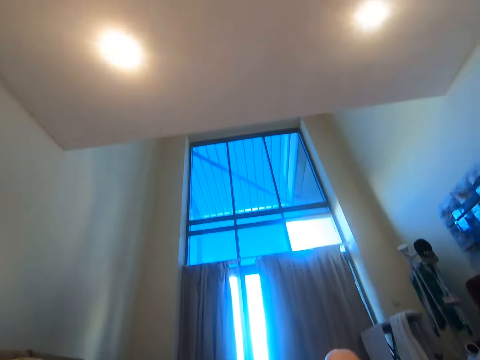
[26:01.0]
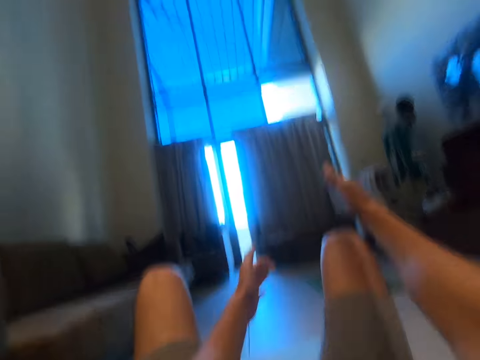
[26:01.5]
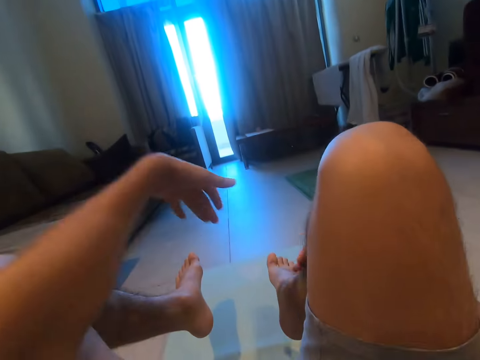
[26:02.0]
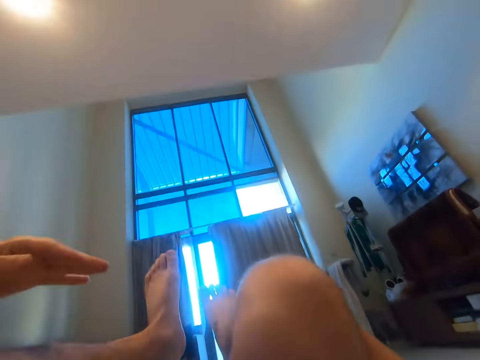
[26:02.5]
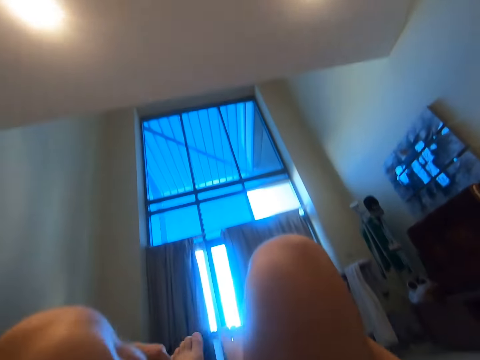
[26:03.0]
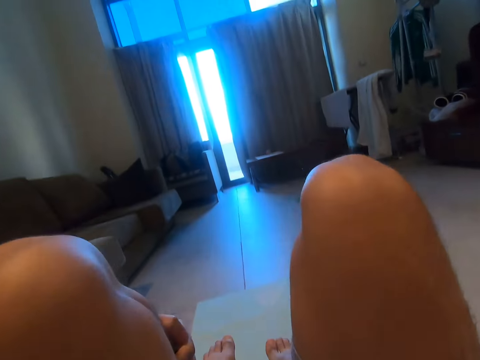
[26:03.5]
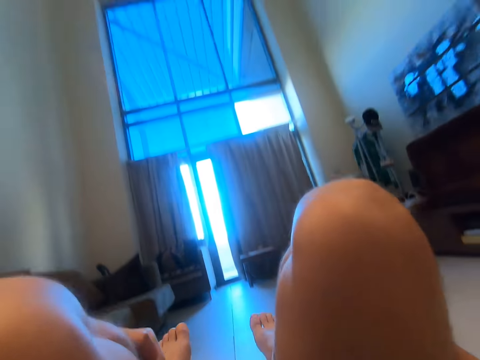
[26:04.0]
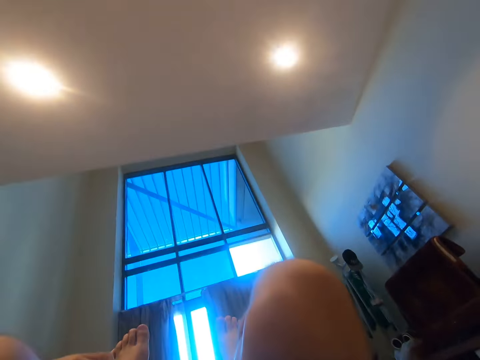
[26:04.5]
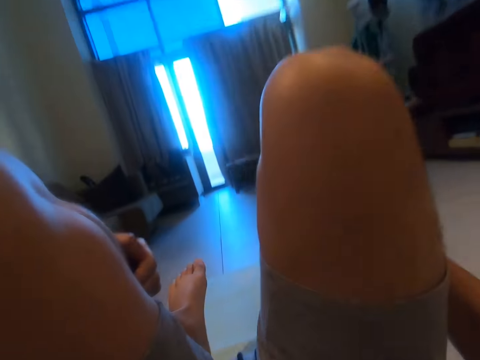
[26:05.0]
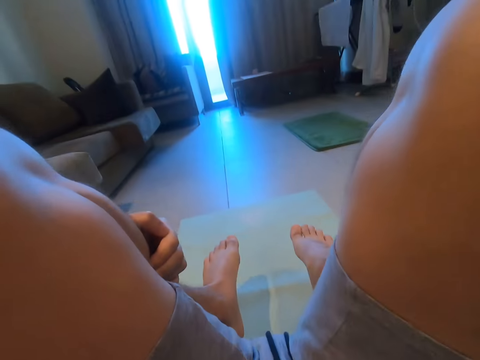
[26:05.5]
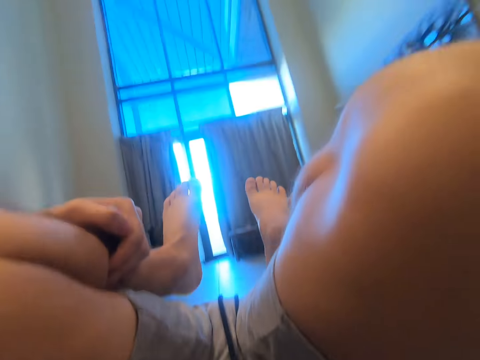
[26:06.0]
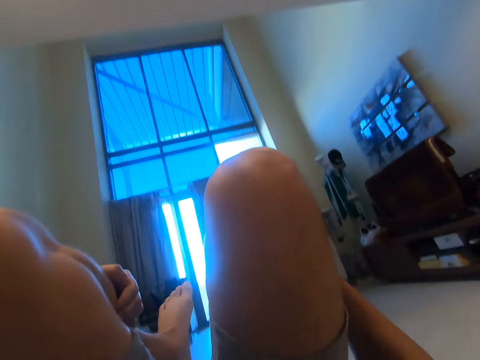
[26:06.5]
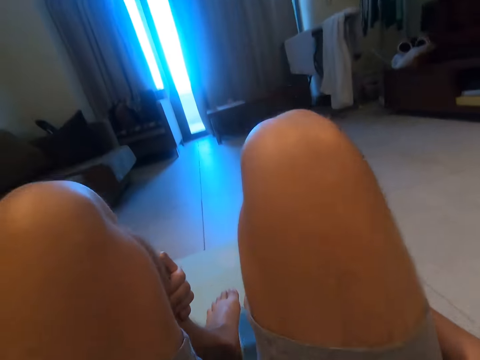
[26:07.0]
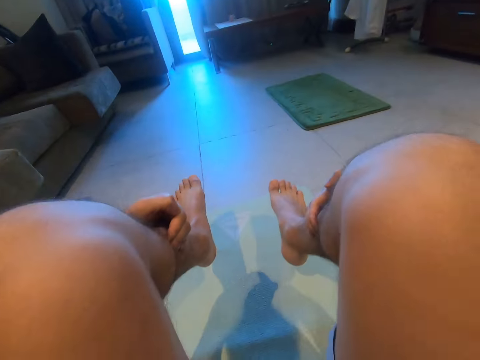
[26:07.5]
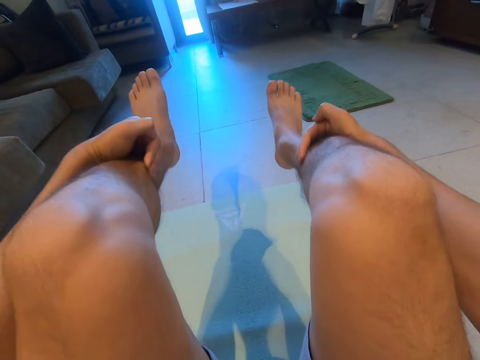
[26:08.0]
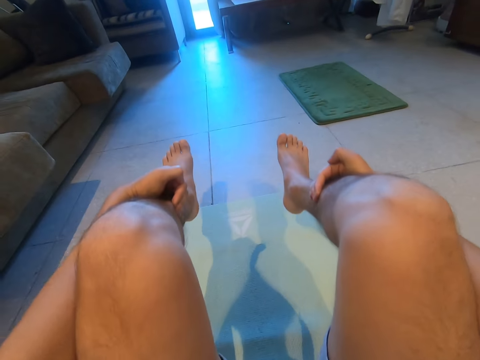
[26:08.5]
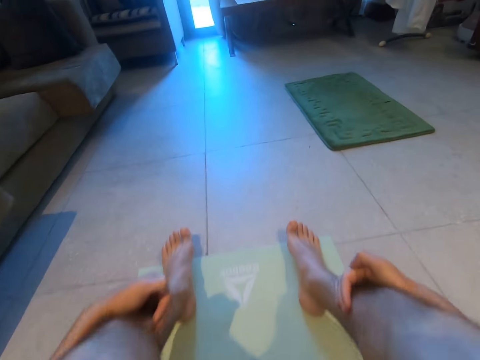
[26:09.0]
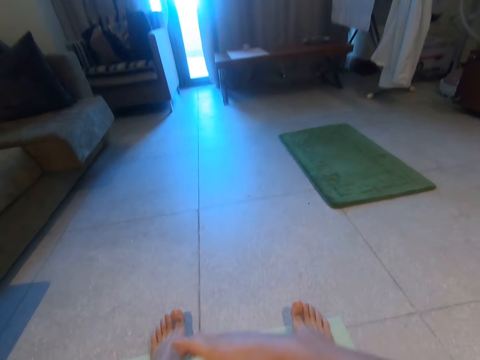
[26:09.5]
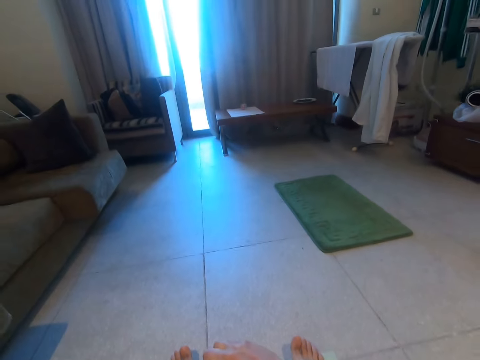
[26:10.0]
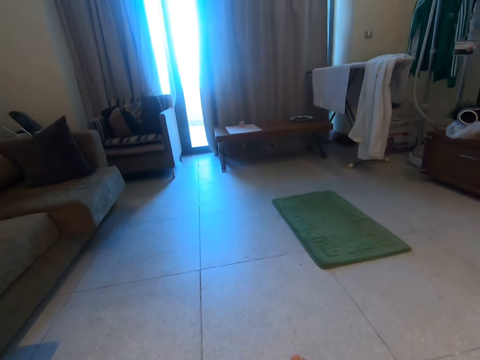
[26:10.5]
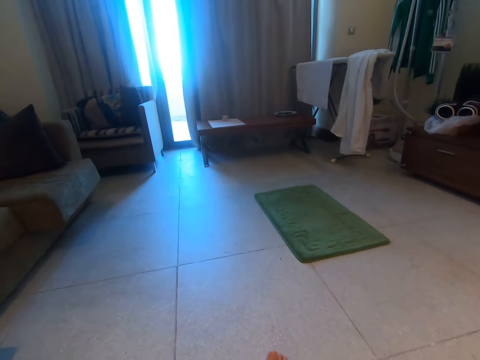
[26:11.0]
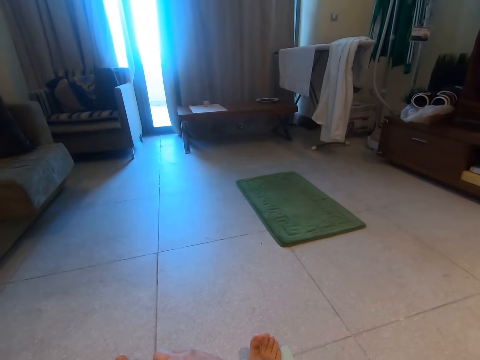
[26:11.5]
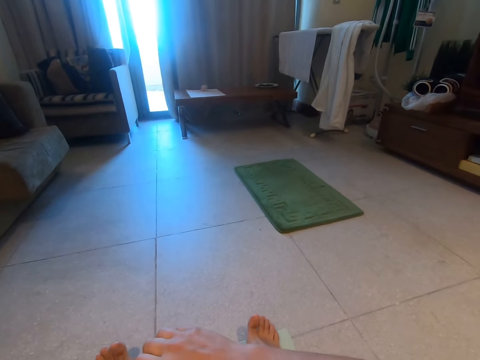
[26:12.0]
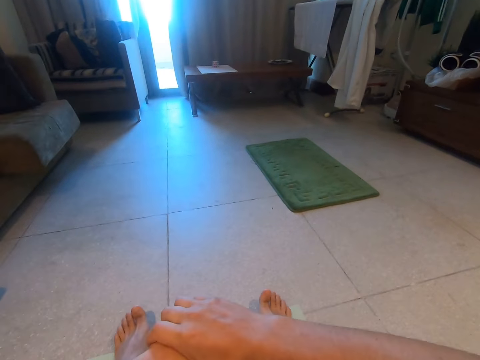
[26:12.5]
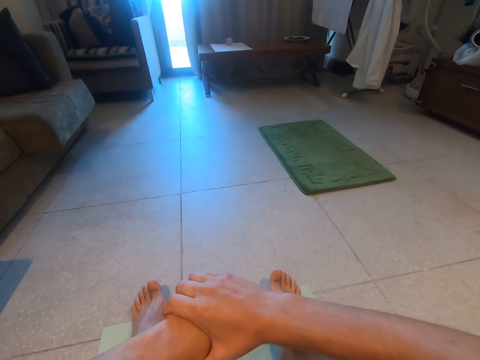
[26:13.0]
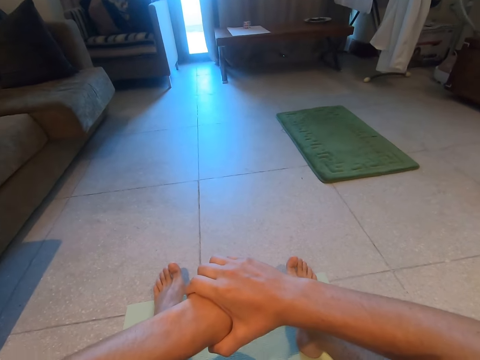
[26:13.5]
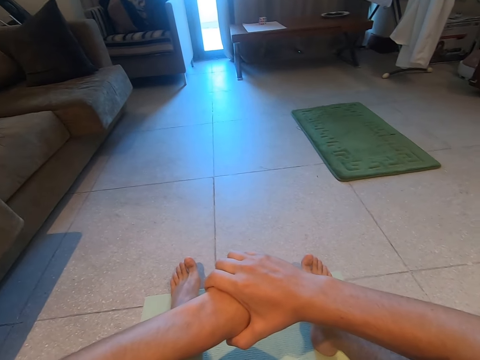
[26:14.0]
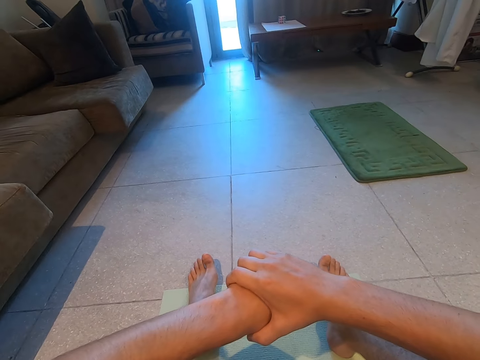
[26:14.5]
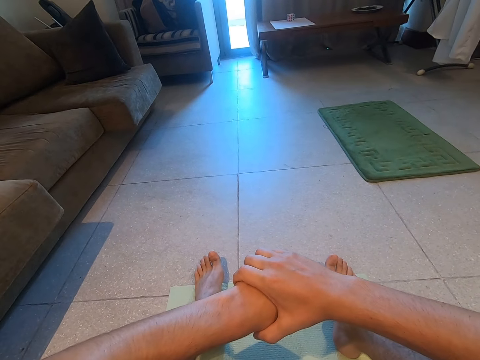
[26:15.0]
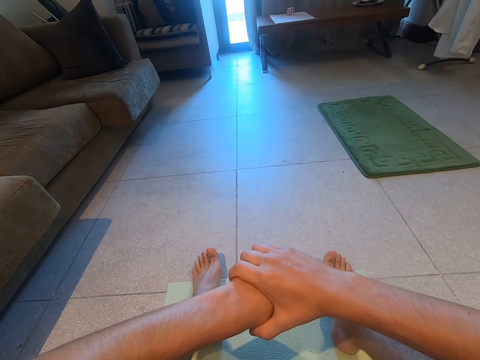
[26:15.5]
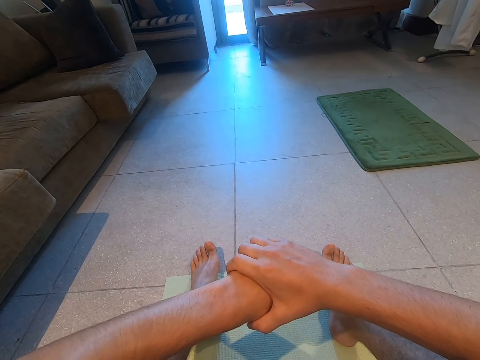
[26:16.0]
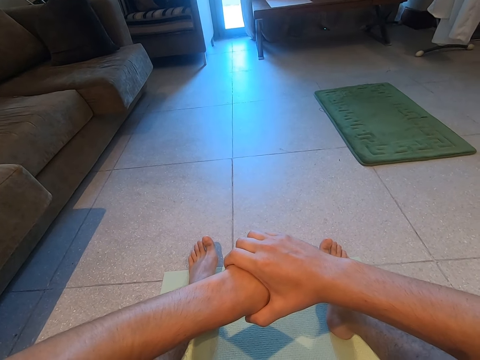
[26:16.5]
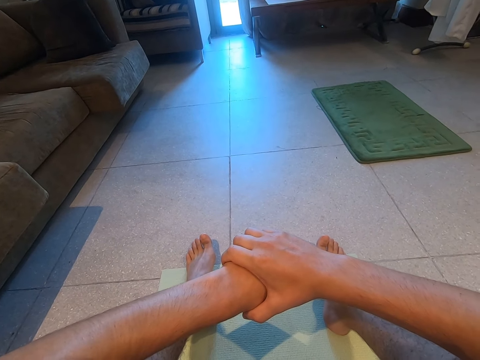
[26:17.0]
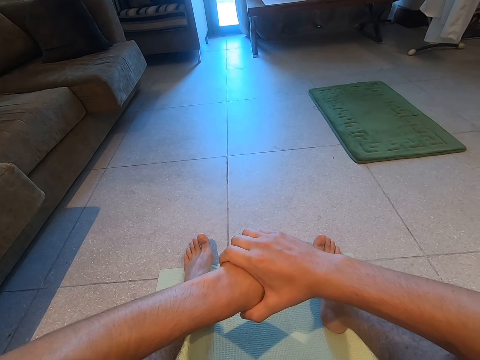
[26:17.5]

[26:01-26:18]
The camera wearer lifts his legs. He sits down and holds his hands together.

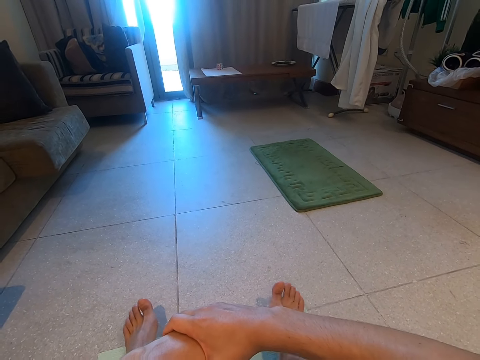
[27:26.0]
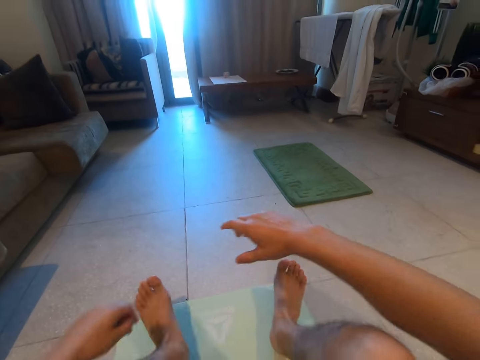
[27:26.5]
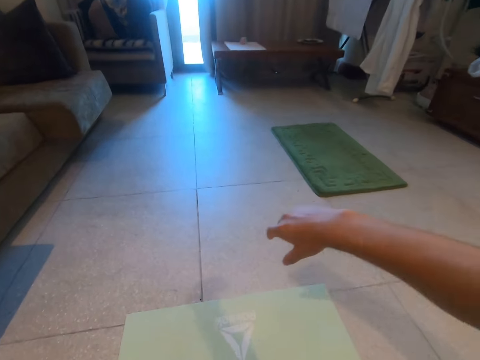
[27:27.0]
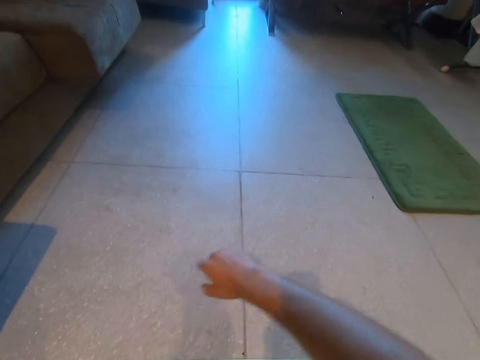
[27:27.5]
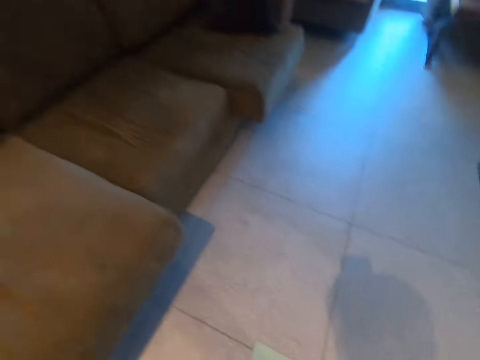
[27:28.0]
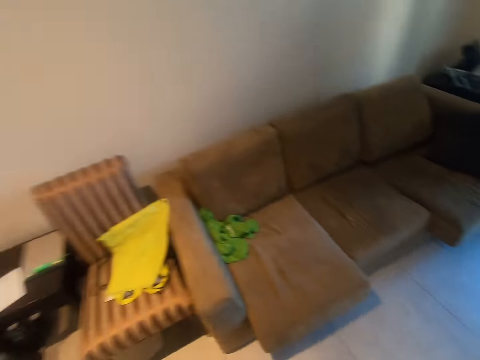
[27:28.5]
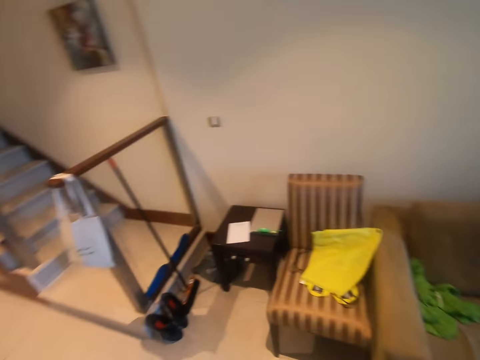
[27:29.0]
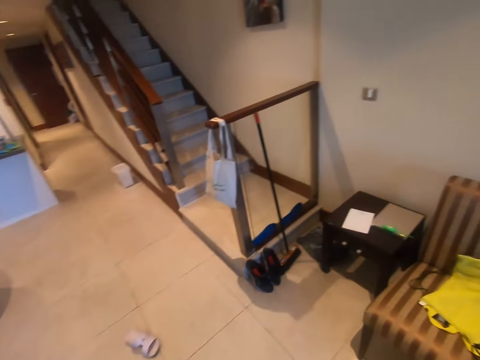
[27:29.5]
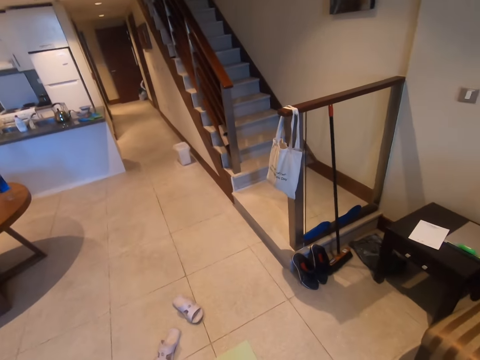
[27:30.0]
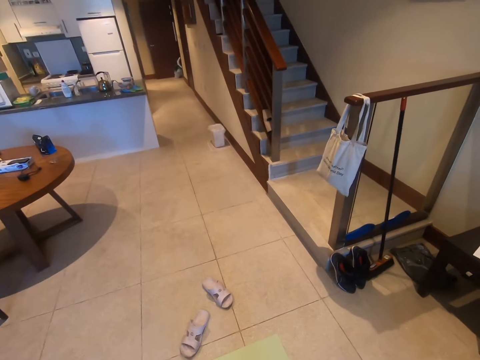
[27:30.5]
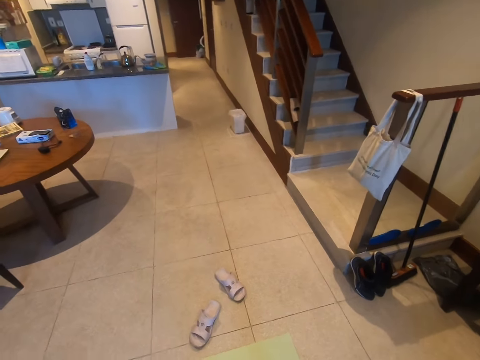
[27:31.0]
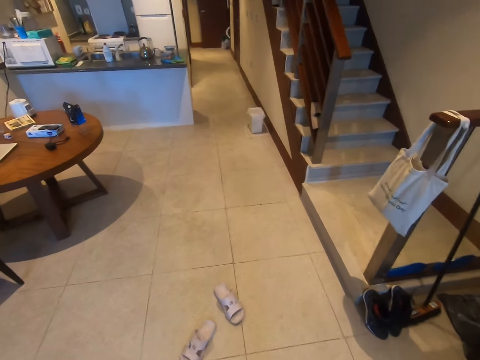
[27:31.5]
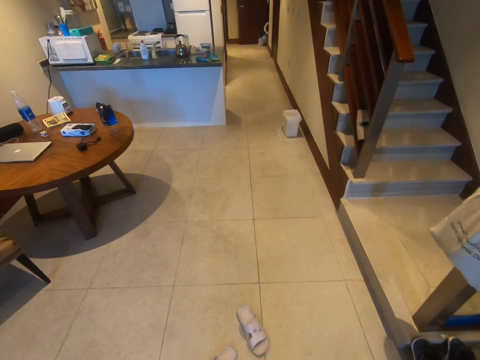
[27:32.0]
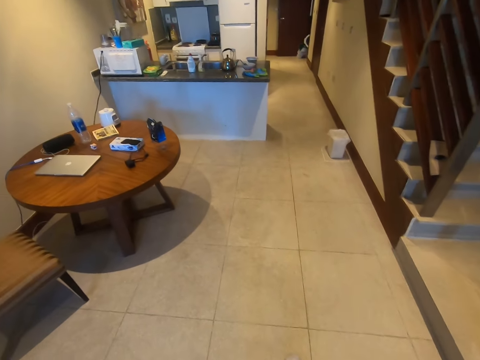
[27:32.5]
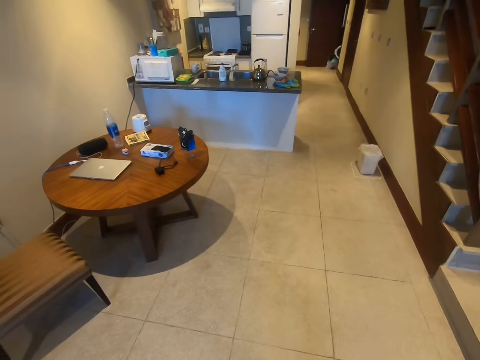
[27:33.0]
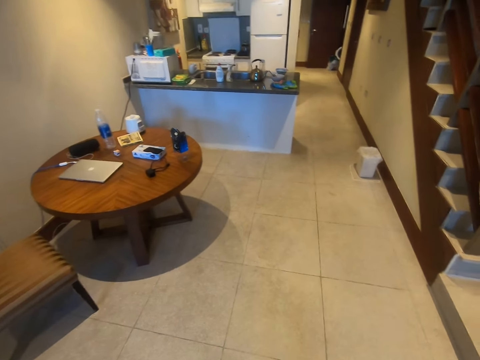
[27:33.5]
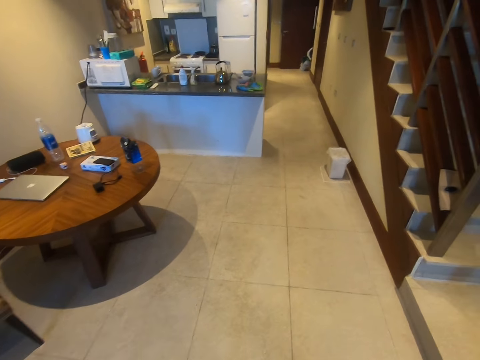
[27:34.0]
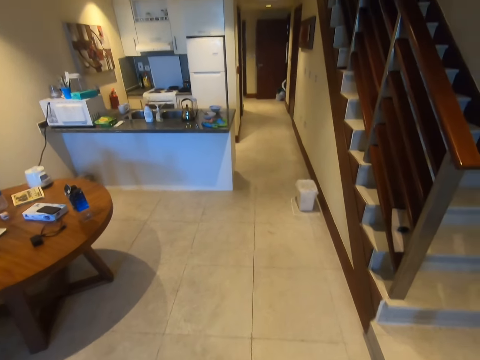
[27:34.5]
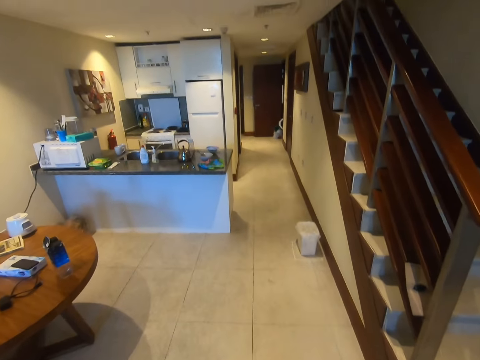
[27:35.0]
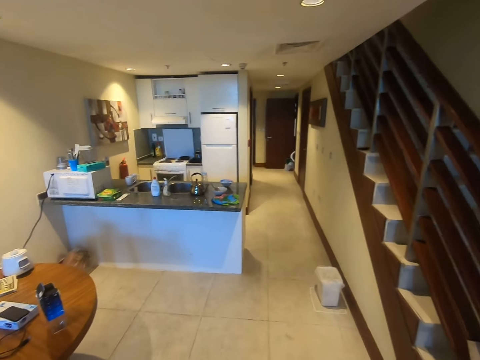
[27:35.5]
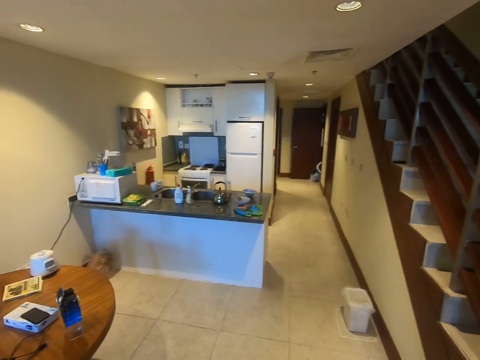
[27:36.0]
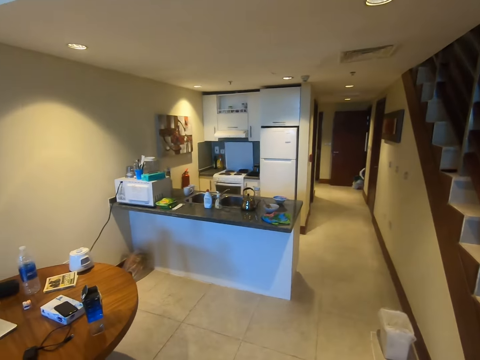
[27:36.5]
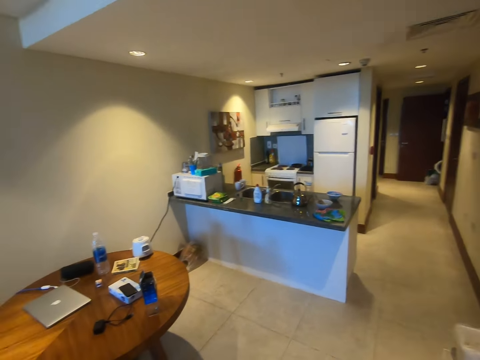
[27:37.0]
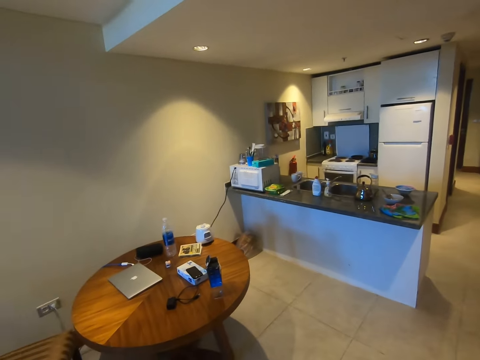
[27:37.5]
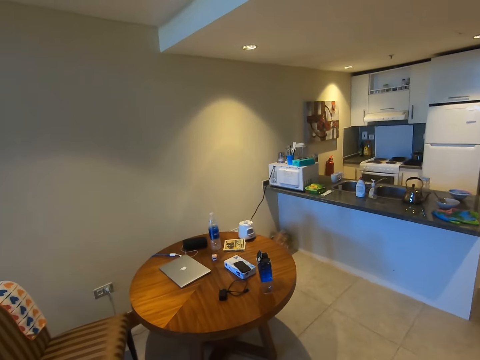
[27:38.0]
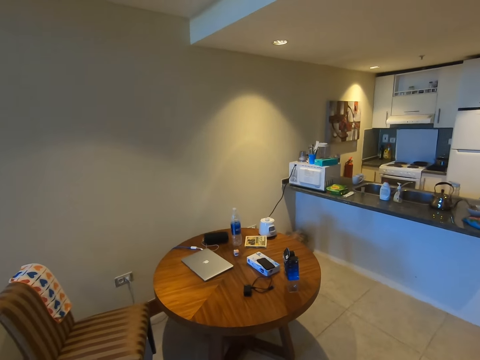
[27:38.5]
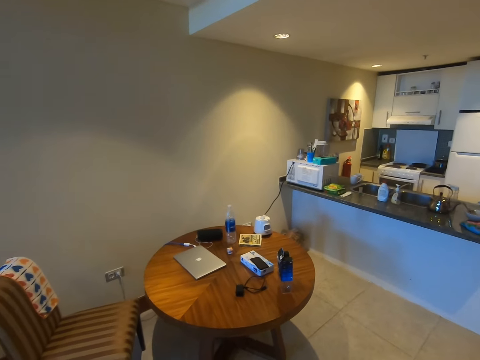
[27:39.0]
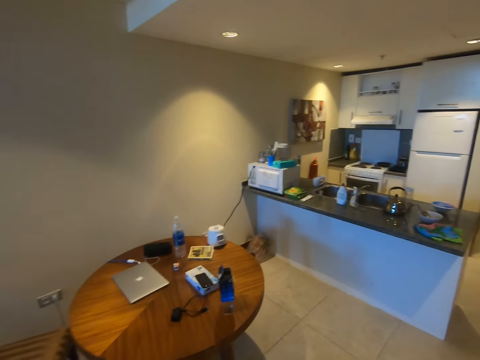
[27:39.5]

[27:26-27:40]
The camera wearer stands. They walk around the room.
